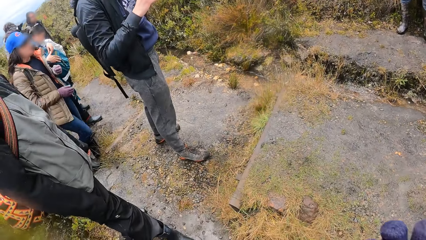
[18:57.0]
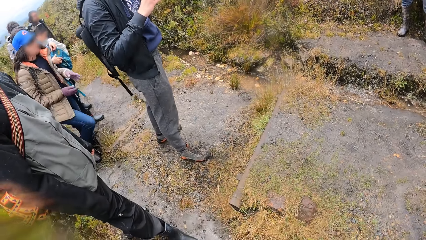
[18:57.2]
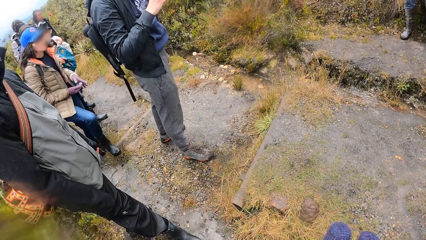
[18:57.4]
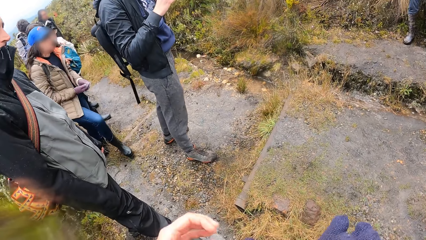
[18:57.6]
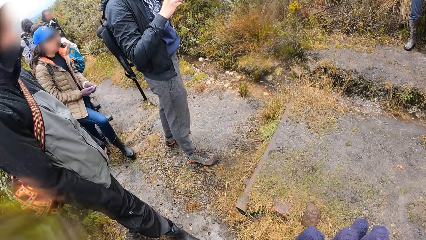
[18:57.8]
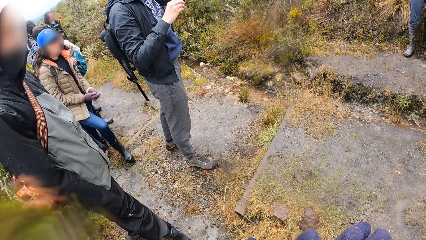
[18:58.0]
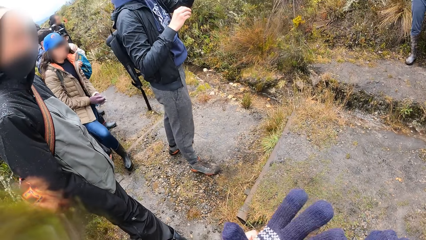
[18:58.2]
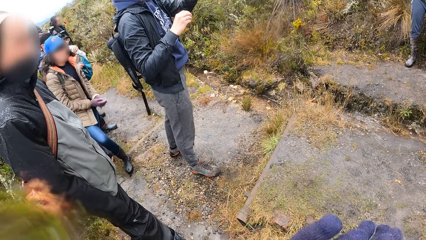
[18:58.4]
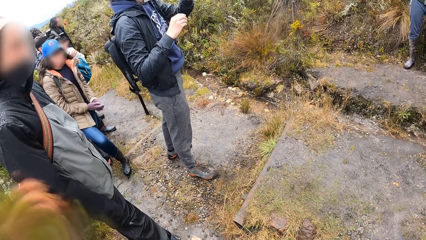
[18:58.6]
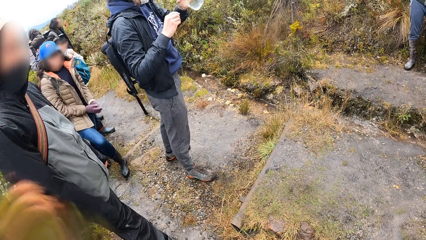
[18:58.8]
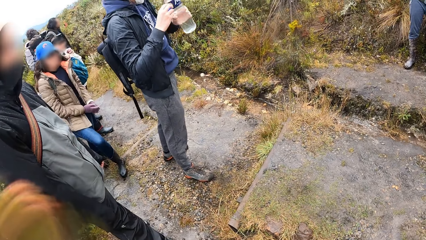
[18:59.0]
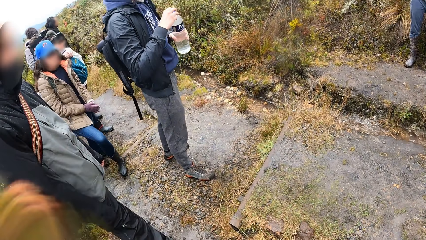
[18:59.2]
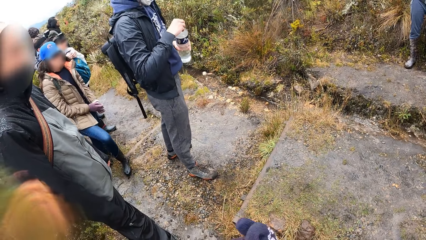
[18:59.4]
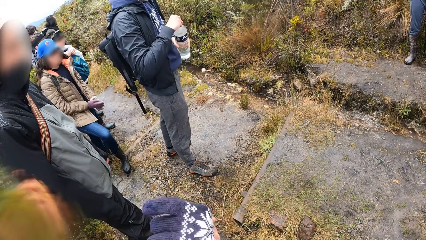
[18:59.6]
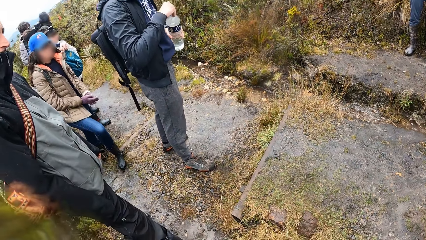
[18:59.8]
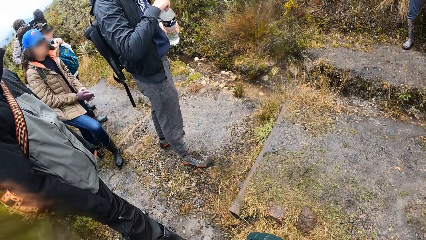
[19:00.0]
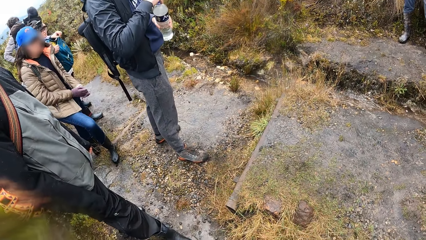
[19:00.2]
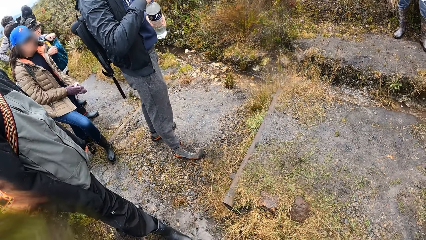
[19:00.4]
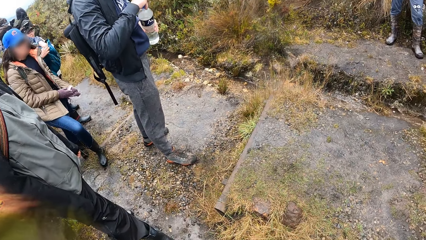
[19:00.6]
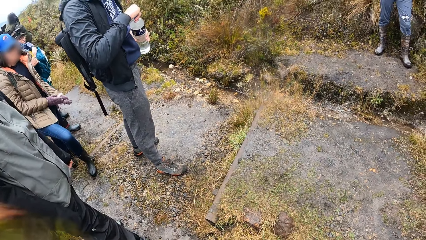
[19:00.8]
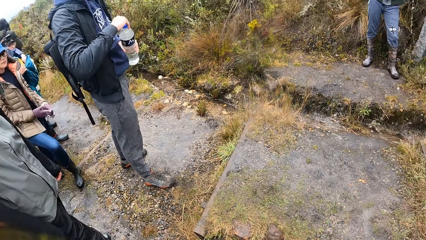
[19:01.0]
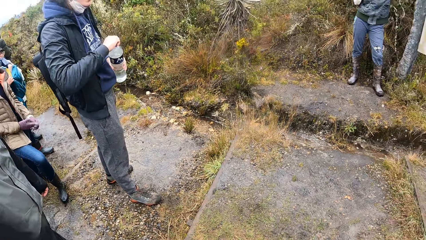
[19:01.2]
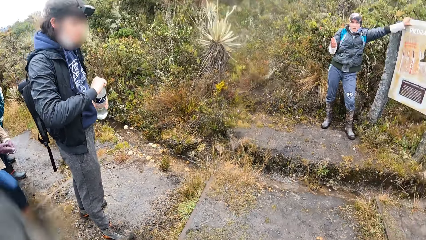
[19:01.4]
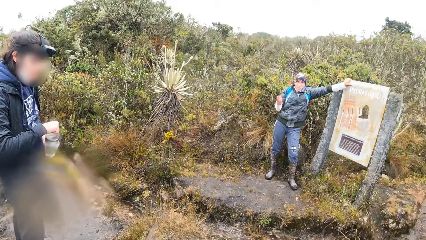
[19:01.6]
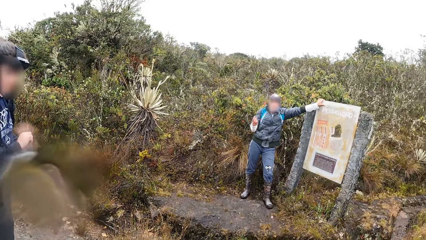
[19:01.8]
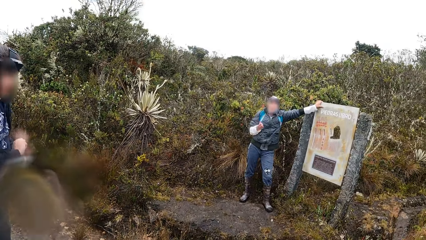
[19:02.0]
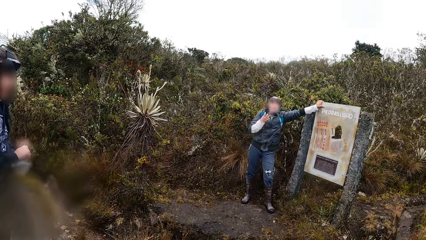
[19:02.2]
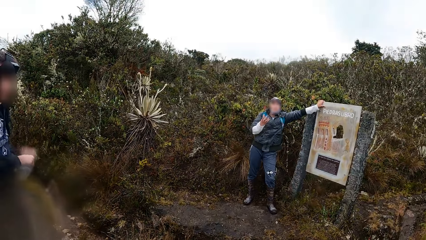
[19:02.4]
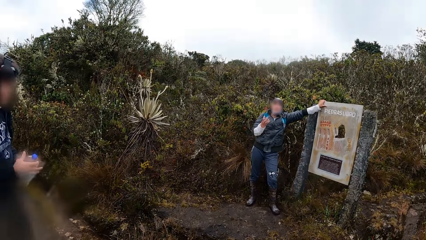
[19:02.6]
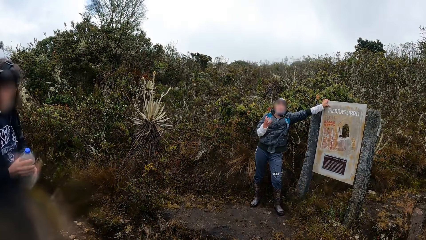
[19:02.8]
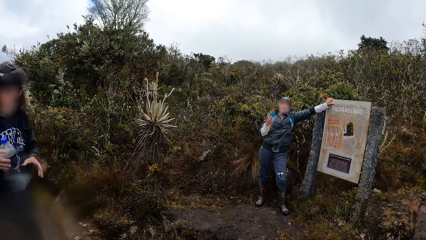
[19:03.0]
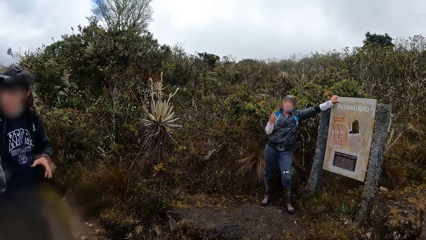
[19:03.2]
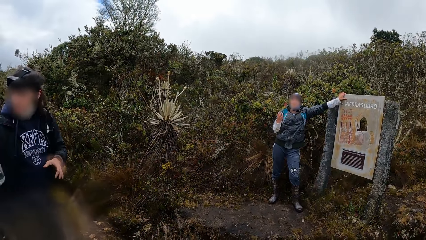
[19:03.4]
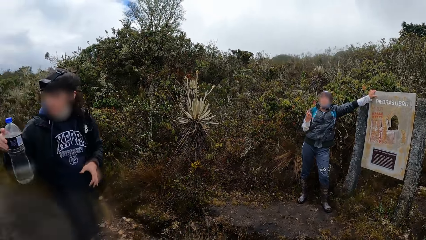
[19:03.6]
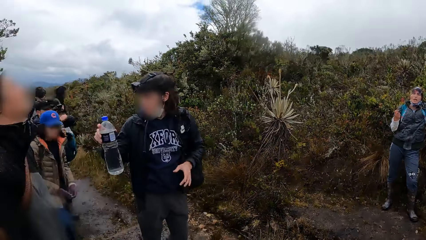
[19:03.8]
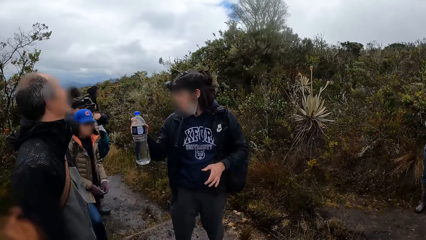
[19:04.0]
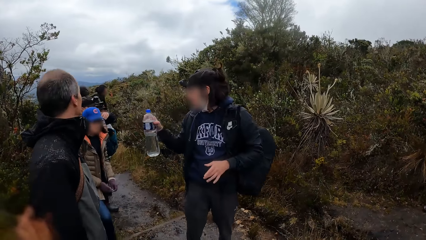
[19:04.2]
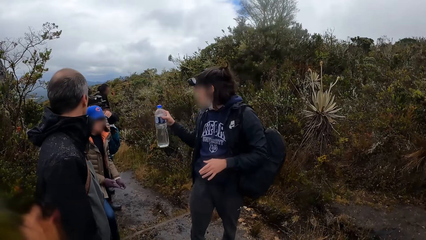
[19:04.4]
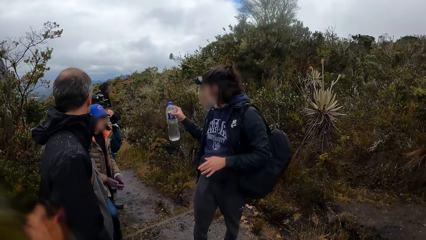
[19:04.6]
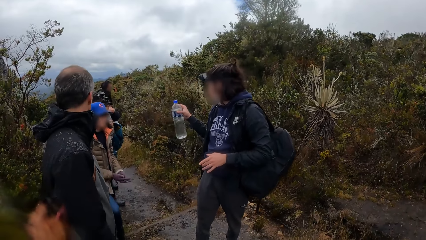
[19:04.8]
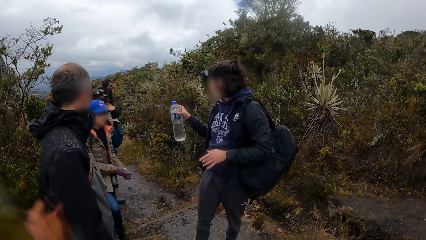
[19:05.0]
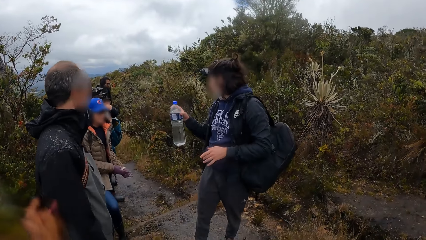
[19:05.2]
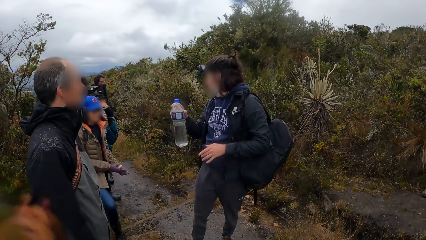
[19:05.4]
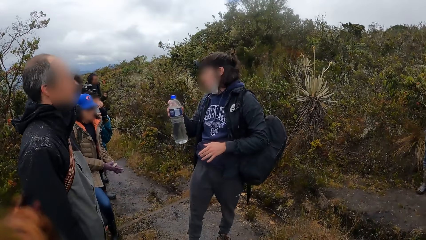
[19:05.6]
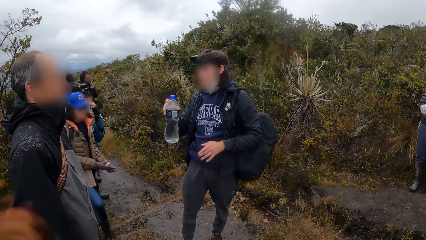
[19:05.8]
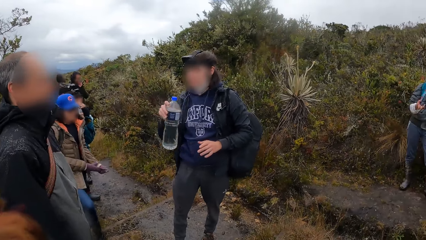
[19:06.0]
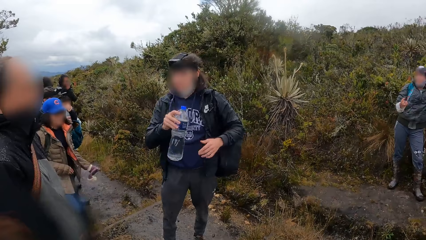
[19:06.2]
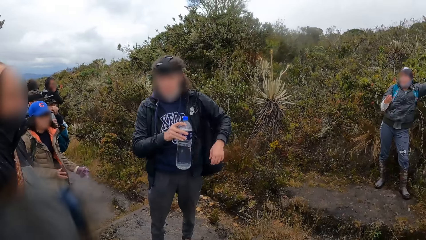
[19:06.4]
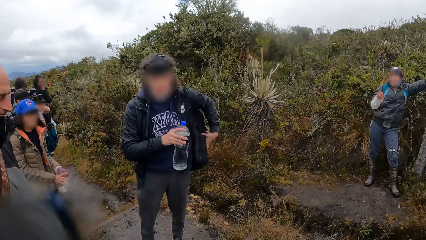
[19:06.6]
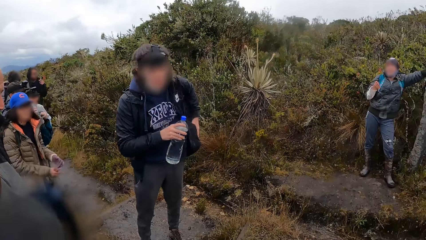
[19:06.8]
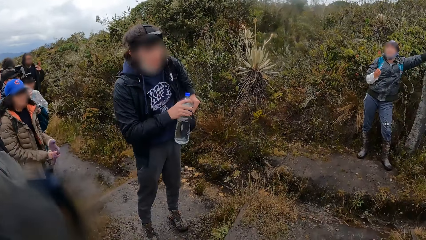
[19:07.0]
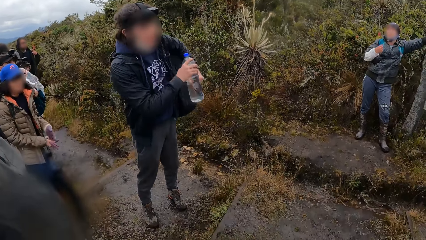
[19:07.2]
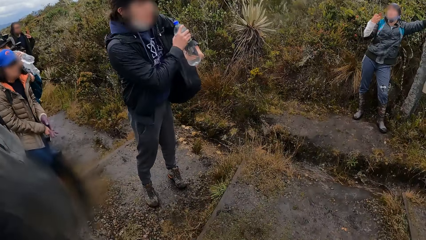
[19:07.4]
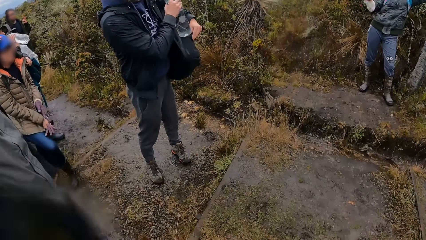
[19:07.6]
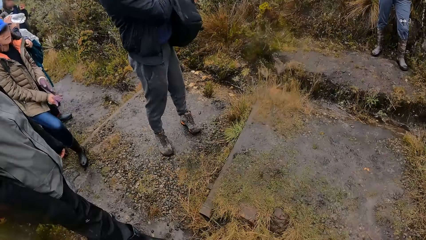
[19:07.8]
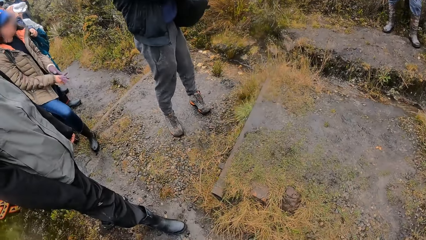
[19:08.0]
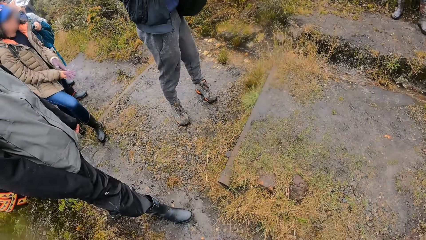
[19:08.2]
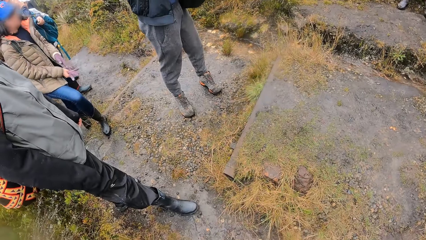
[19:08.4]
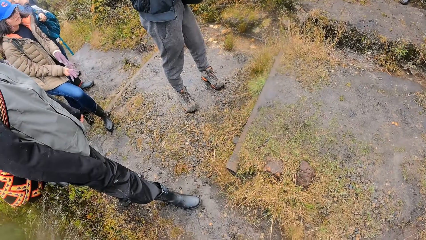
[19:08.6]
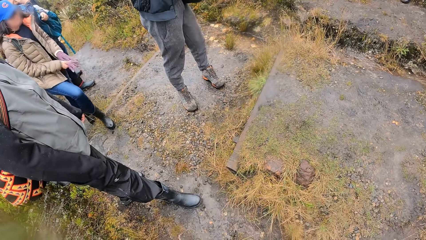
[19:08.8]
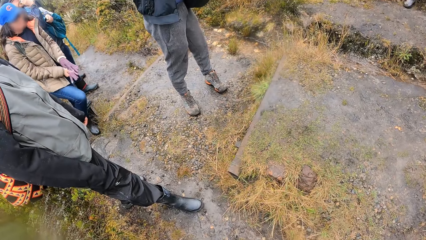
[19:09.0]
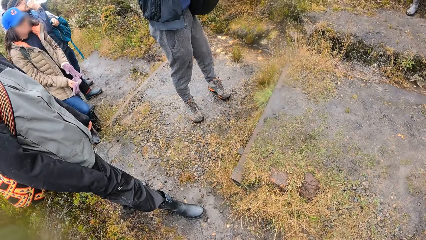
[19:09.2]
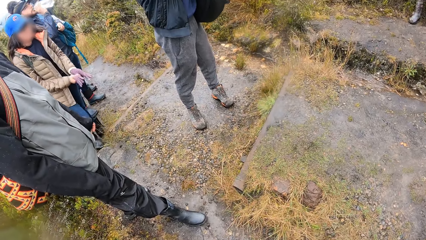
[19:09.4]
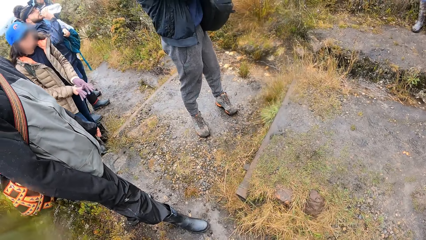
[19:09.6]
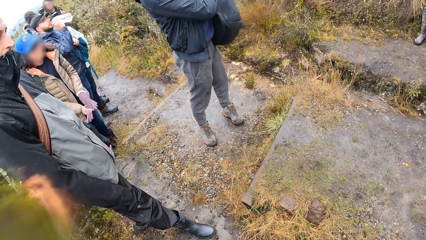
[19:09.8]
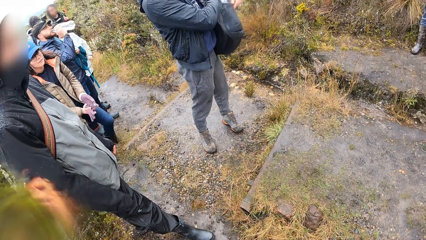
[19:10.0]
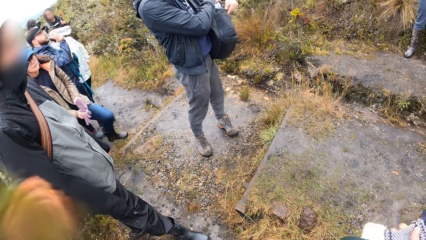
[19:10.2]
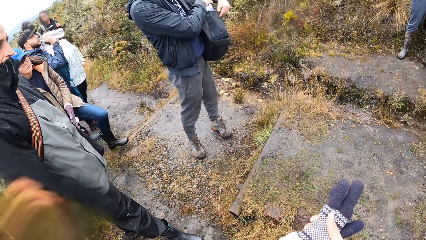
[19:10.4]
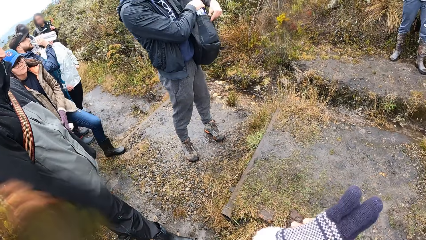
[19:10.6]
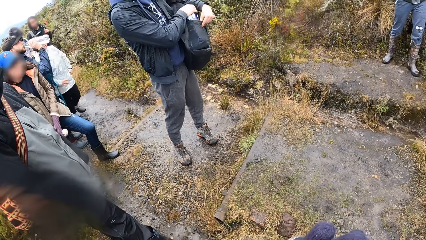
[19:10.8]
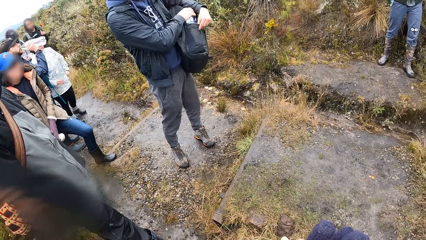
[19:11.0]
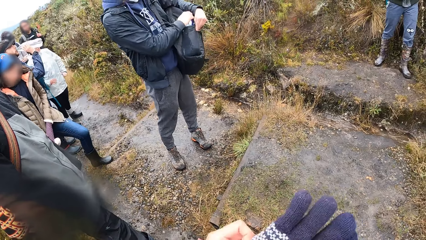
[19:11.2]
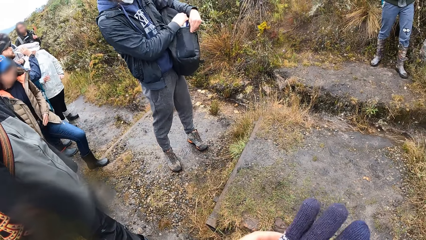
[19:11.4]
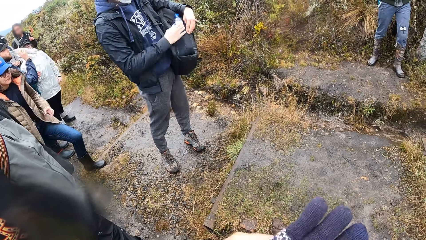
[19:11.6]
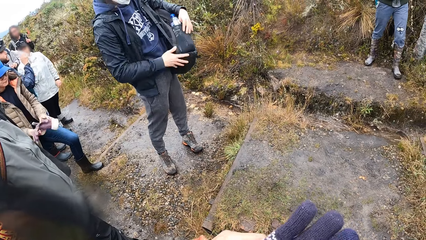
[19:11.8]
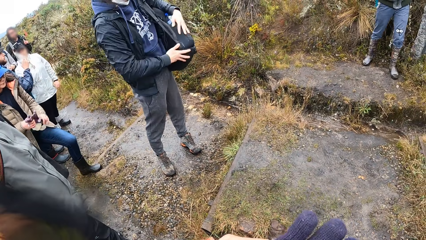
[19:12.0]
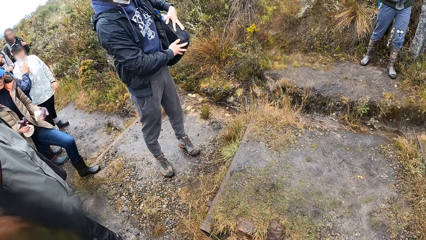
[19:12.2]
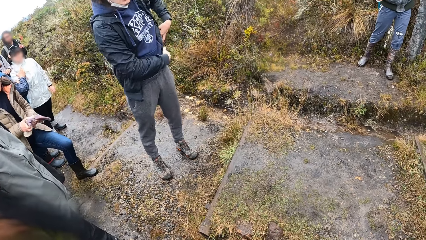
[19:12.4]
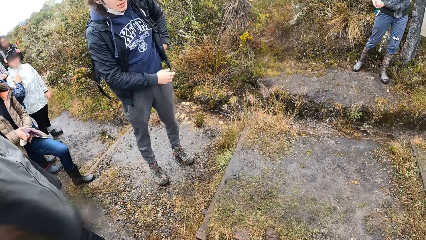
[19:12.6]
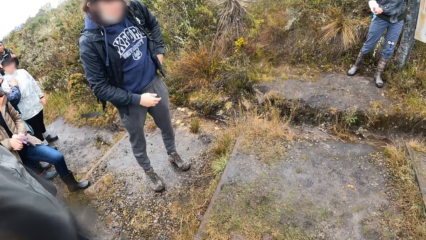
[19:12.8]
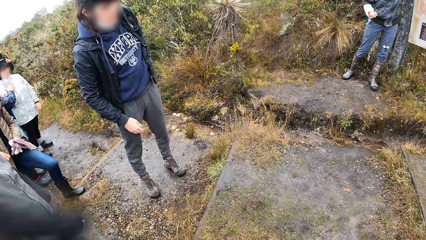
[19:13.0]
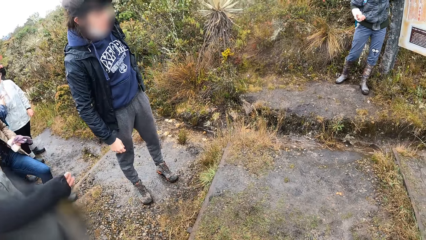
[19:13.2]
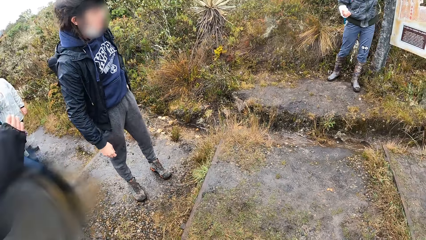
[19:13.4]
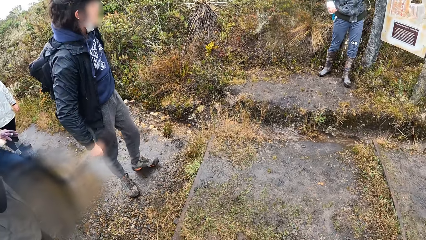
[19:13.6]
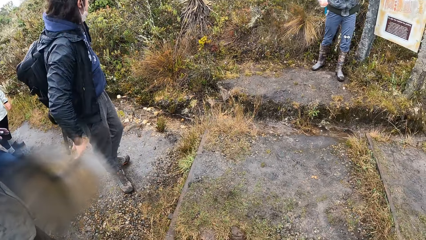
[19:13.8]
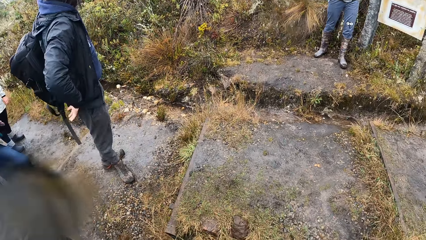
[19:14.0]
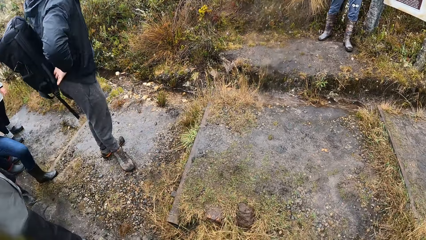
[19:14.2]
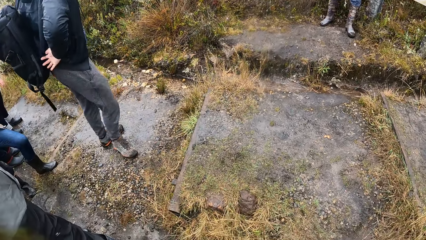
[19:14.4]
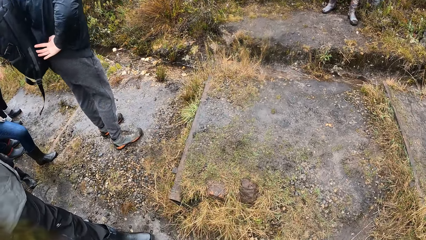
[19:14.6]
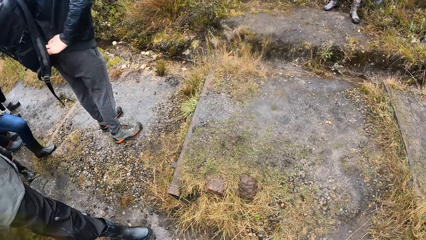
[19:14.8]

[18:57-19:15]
The camera wearer looks around. A woman moves a step. The camera wearer moves a hand. A man closes the water bottle with his right hand. The camera wearer looks around. Another man moves a hand. The first man looks backward. Another woman removes the hand gloves in her hands with both hands. The first man touches the bag and puts water in the bag. The first woman removes the gloves in both hands. The camera wearer moves hands. The first man moves the bag with the left hand.
